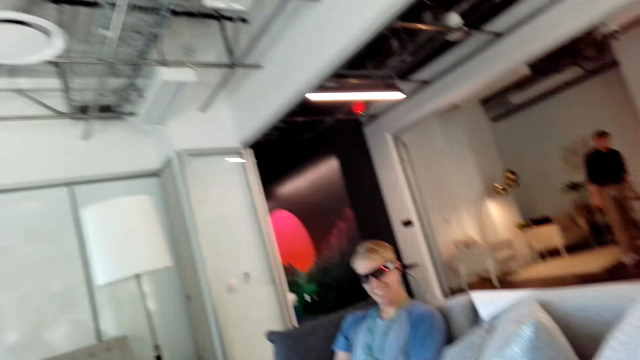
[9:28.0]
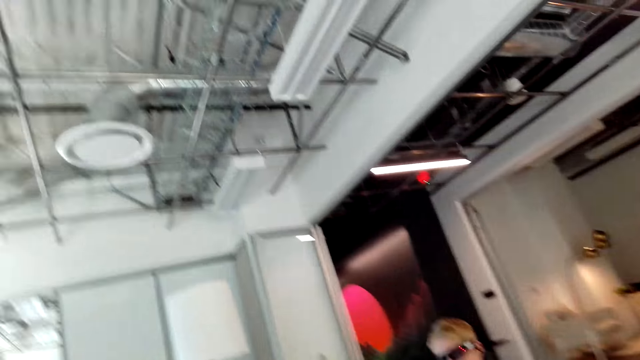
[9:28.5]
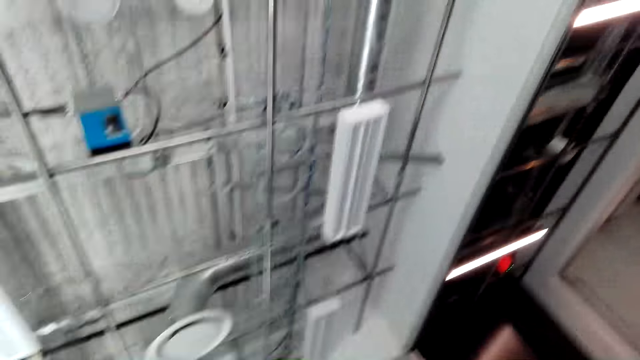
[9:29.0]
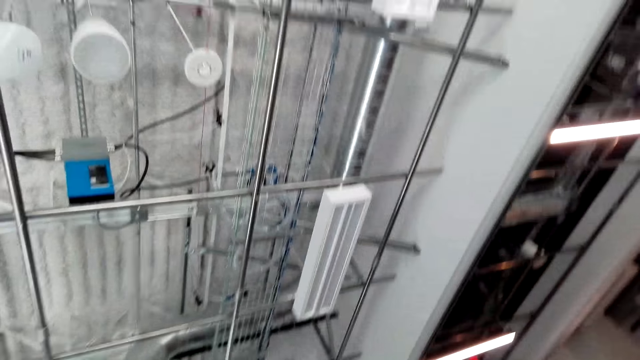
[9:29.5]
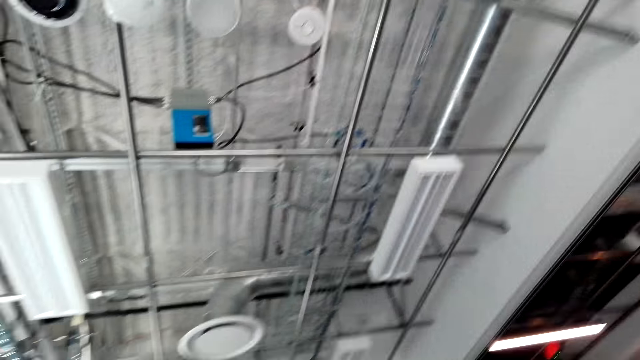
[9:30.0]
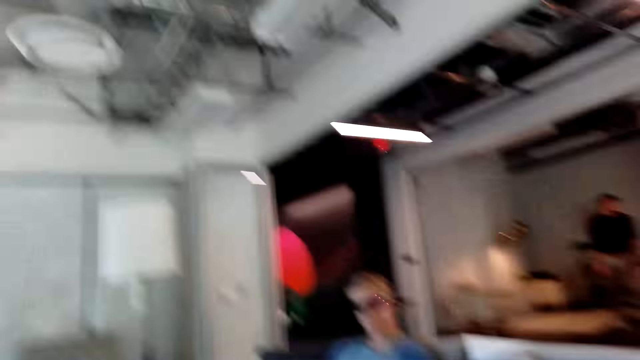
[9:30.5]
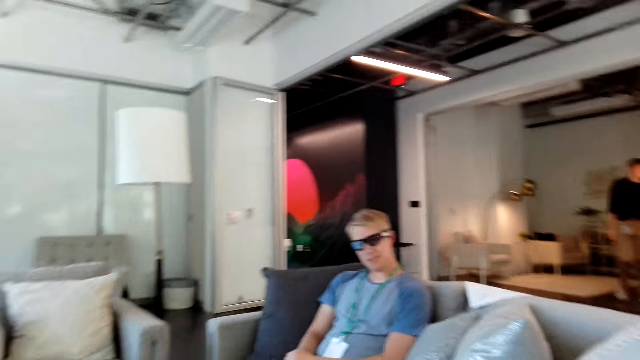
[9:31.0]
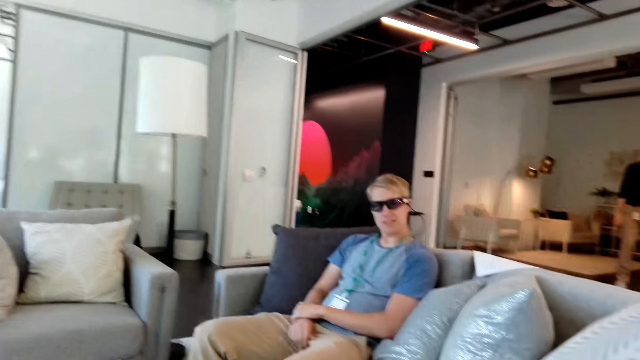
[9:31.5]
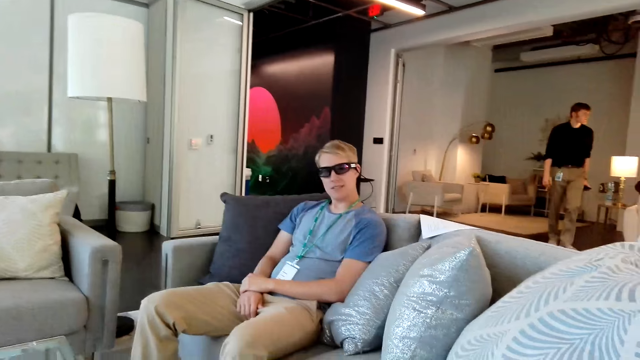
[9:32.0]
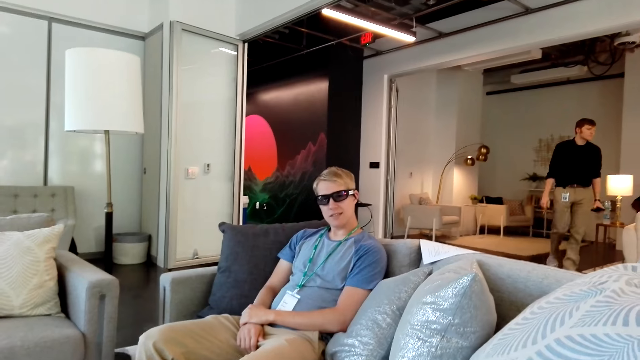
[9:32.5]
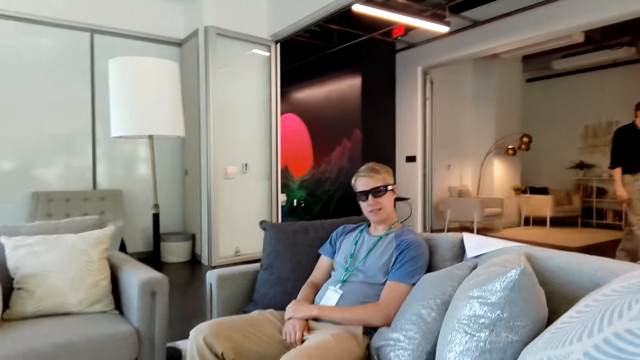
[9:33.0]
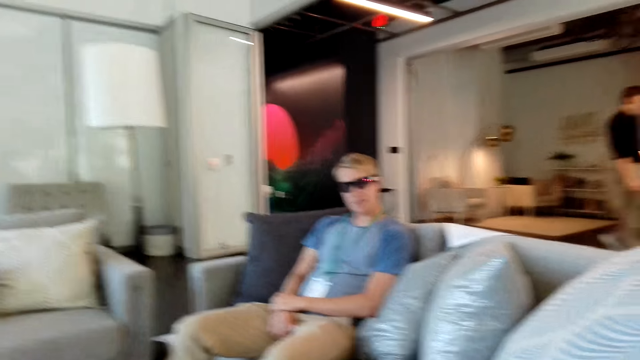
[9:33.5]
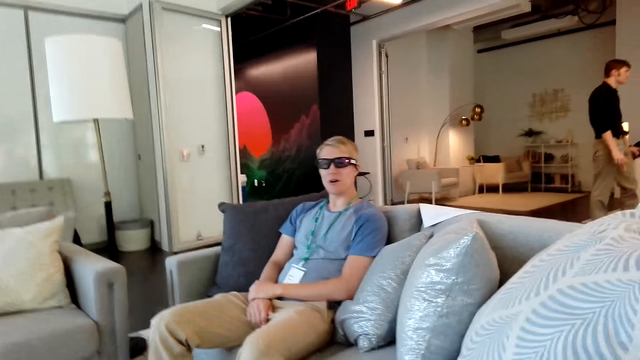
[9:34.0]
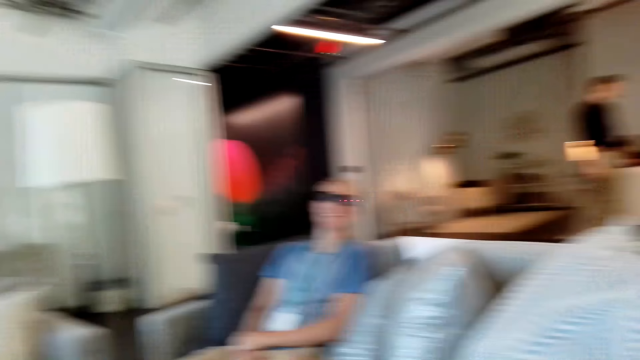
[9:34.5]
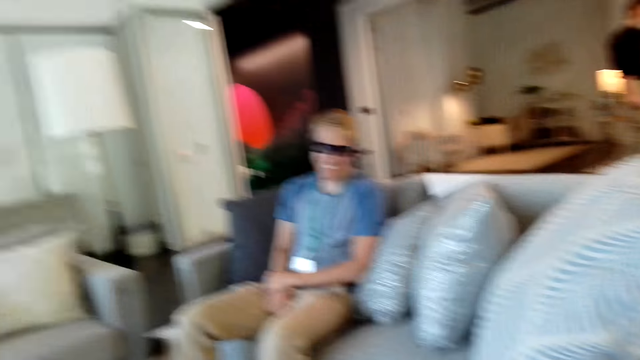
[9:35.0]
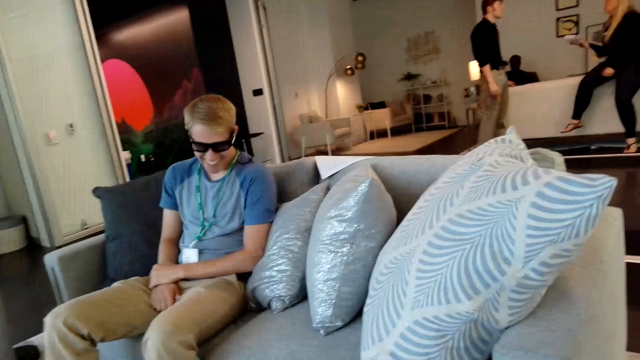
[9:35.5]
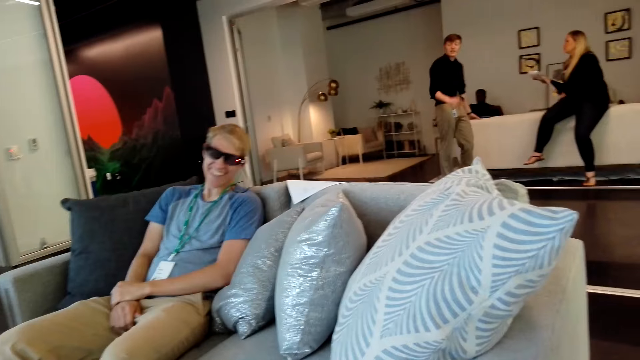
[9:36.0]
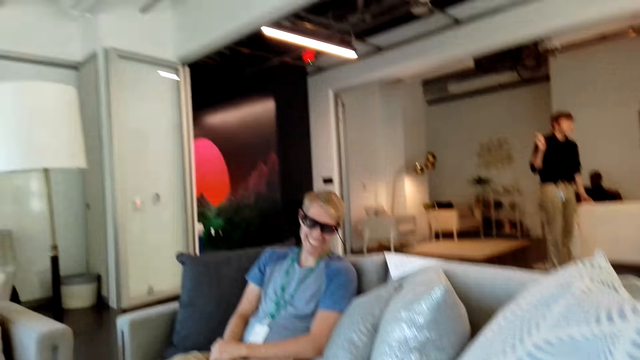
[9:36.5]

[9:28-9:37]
The camera wearer looks around the house. They look around the ceiling. They look at a man.

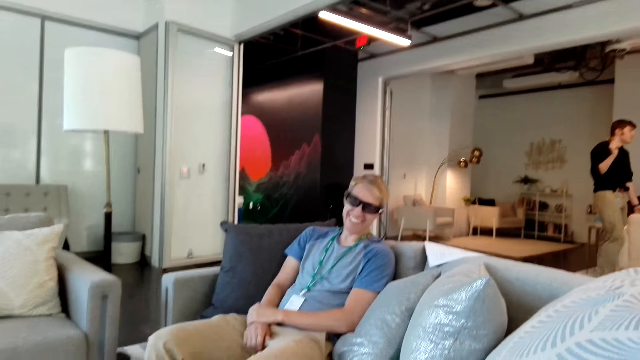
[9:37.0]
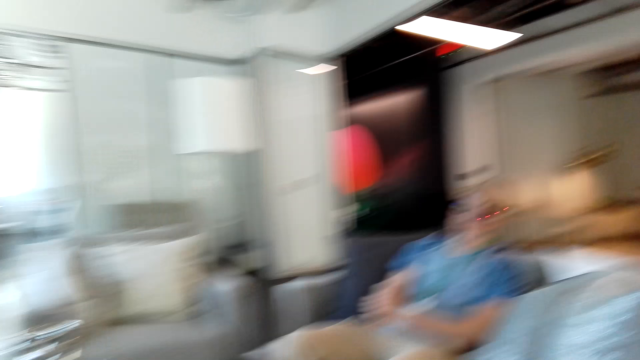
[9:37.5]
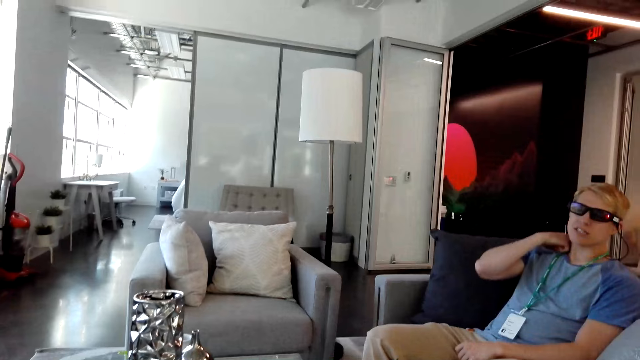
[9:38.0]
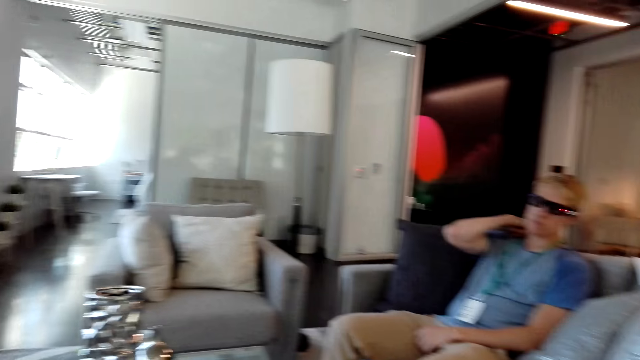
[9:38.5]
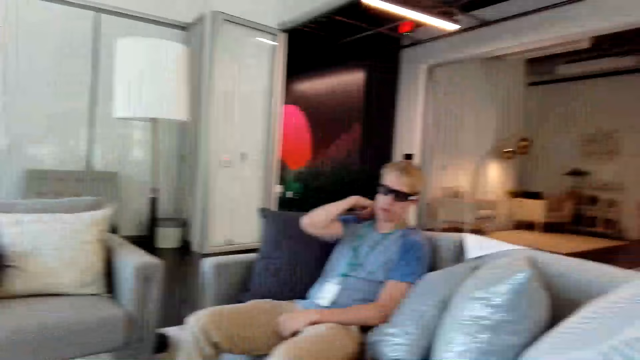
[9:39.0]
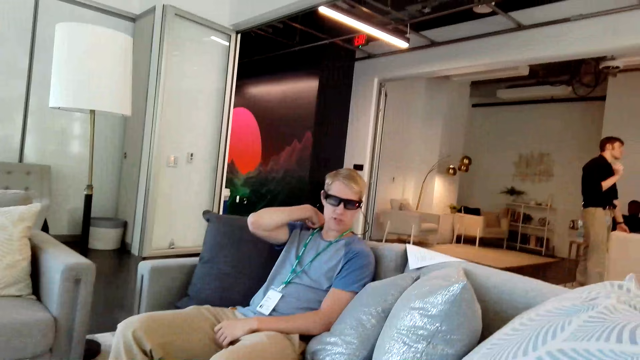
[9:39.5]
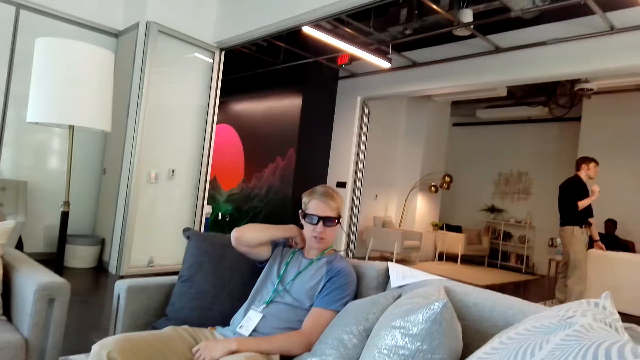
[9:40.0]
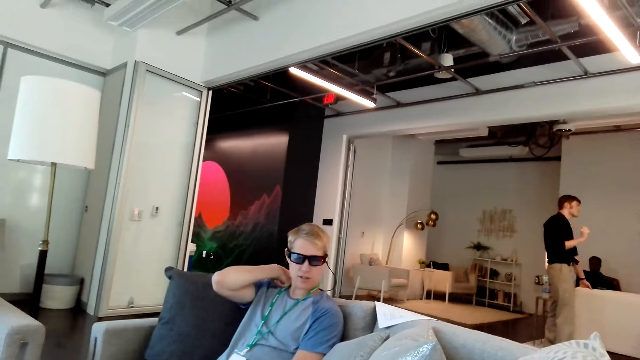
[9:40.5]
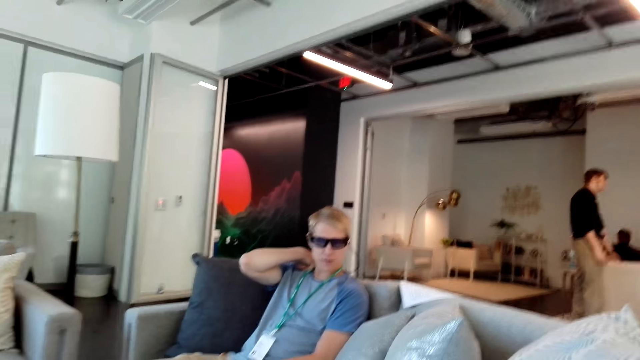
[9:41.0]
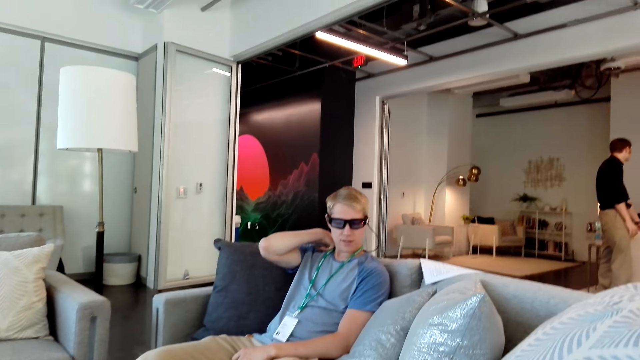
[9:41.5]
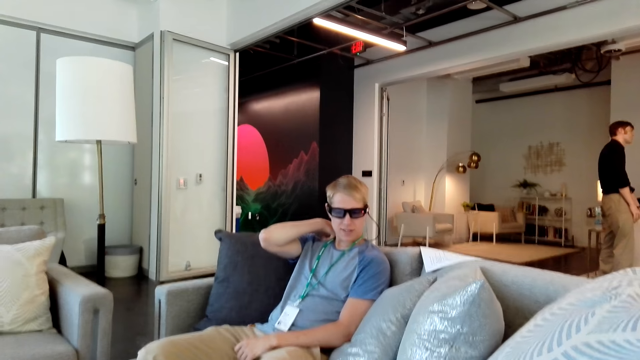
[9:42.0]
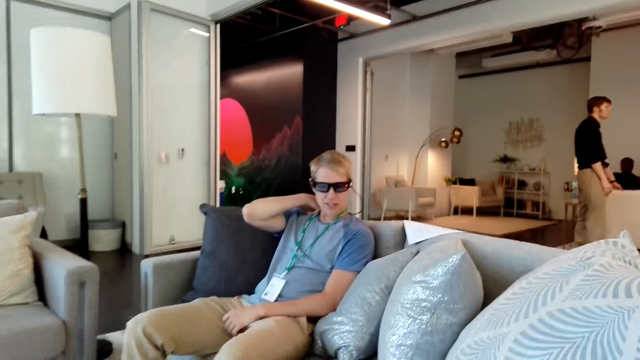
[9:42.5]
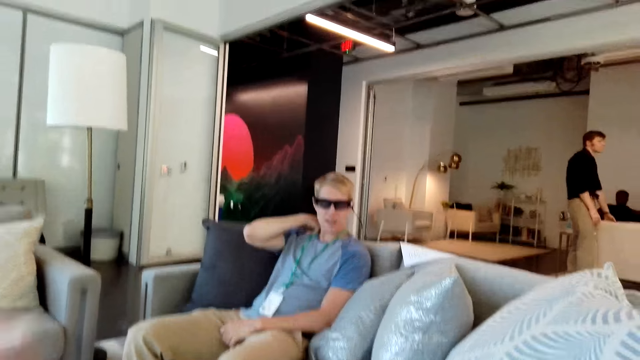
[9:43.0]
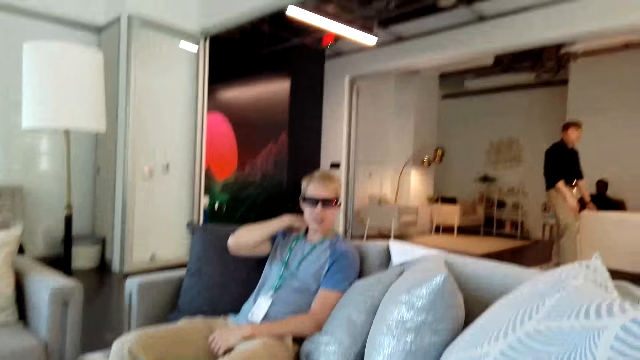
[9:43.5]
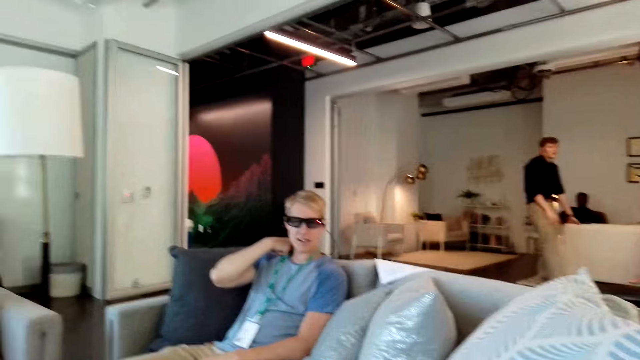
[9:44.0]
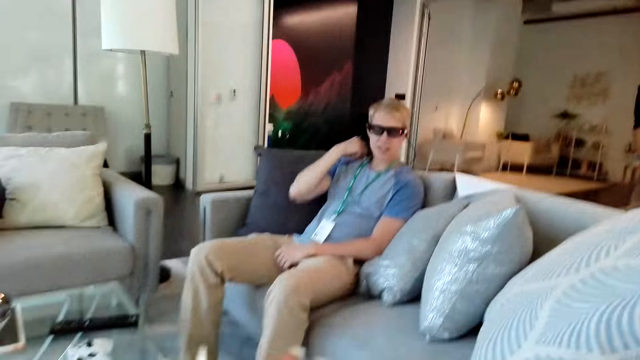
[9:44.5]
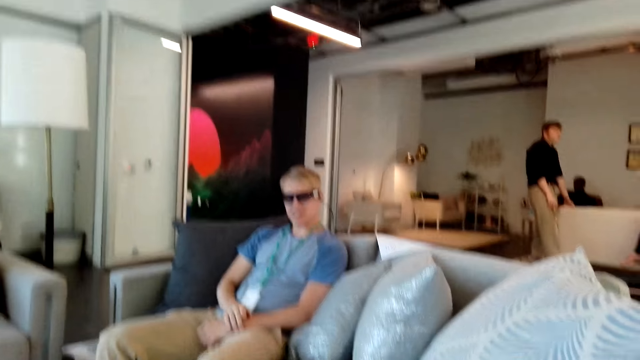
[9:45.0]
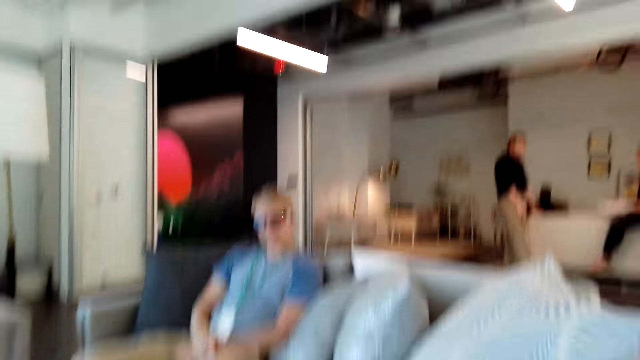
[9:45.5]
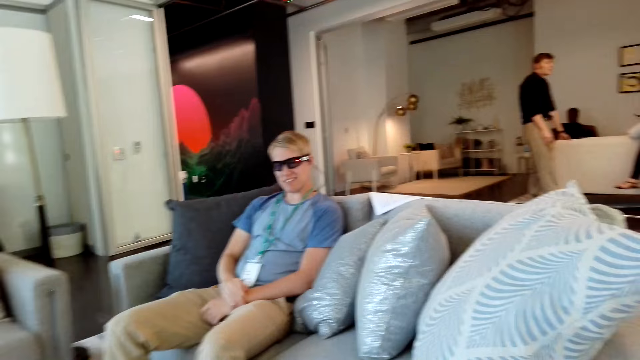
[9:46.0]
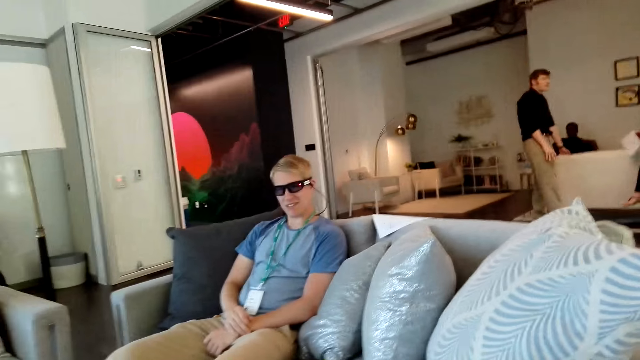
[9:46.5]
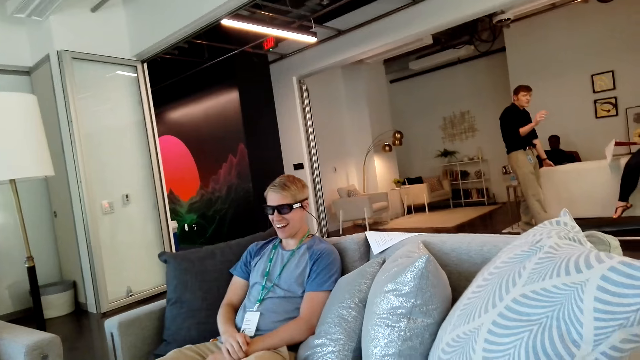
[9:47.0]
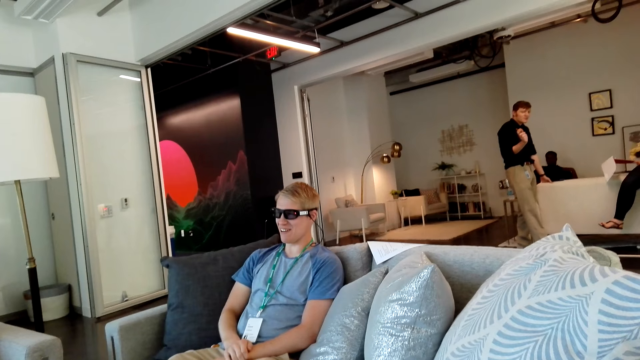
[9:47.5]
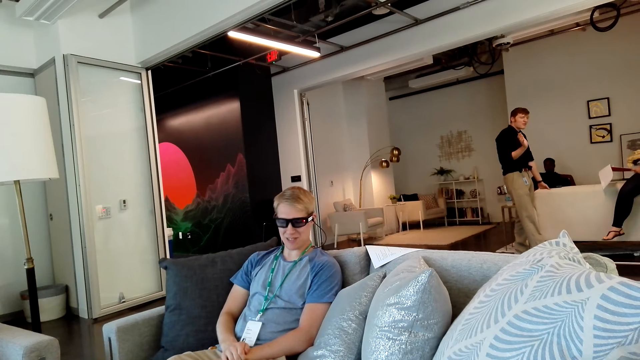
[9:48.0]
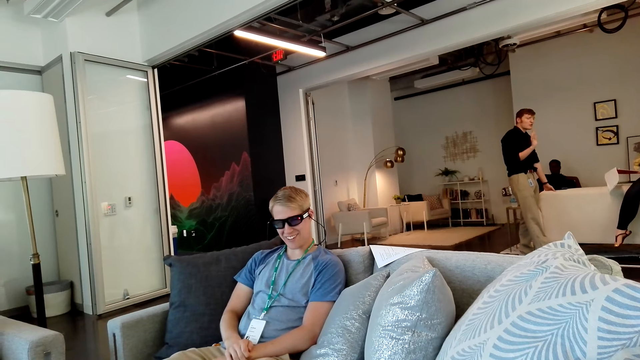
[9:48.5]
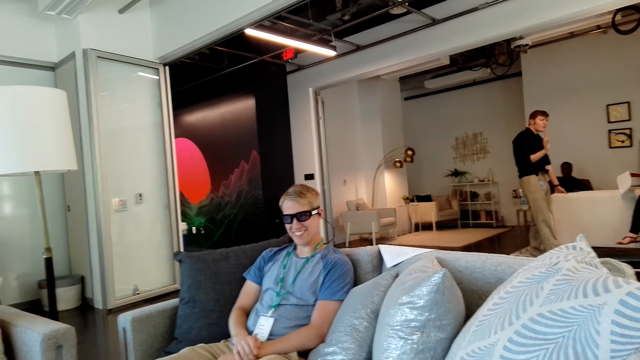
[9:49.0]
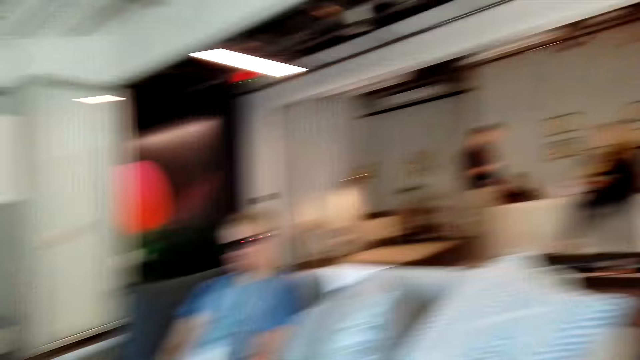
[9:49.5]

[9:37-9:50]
A man folds his right hand and scratches his neck.
